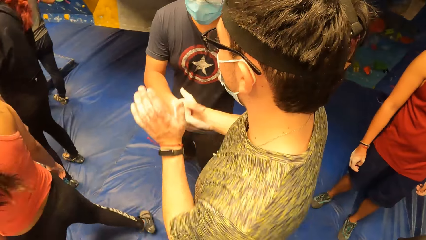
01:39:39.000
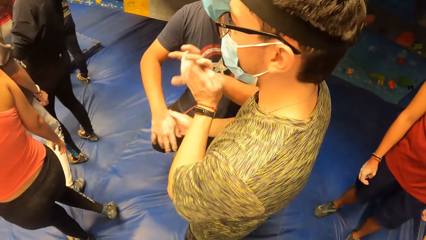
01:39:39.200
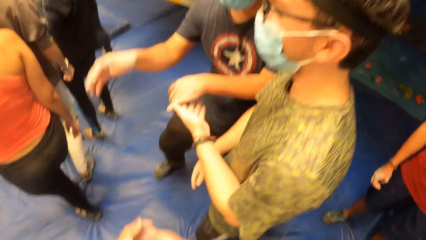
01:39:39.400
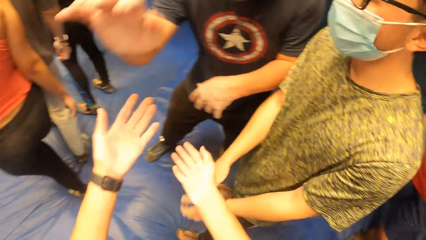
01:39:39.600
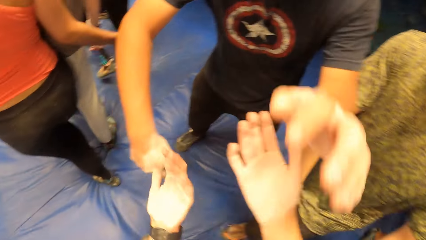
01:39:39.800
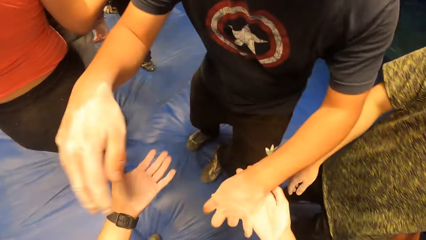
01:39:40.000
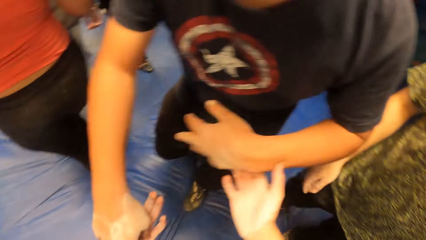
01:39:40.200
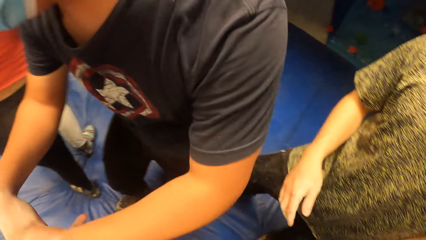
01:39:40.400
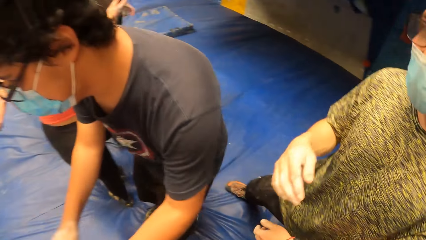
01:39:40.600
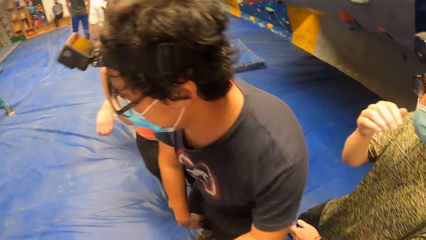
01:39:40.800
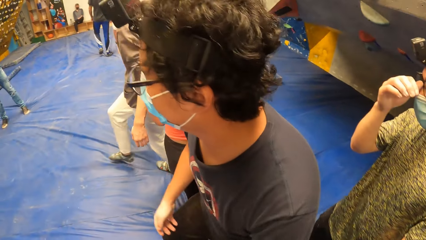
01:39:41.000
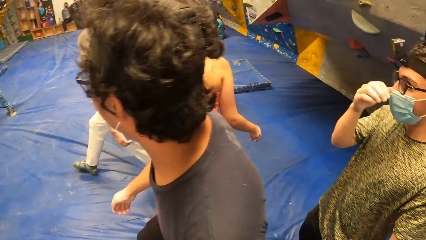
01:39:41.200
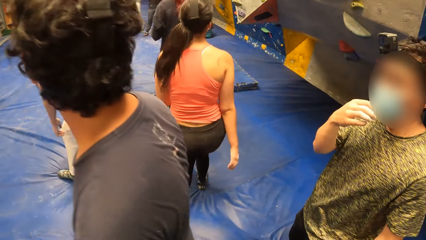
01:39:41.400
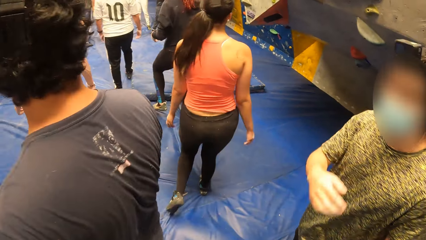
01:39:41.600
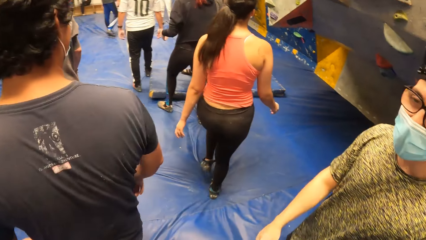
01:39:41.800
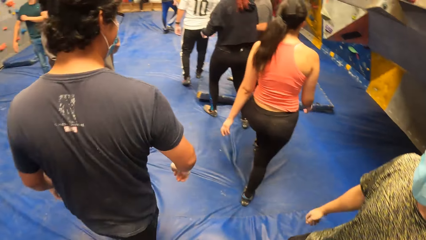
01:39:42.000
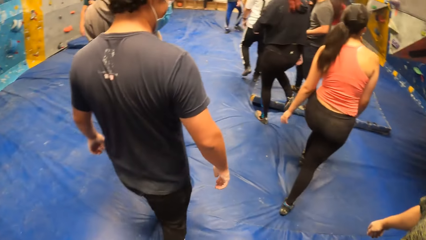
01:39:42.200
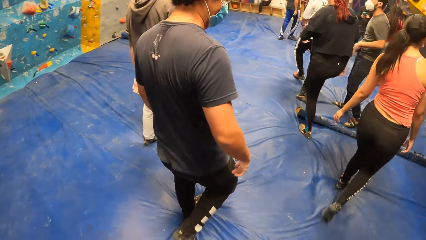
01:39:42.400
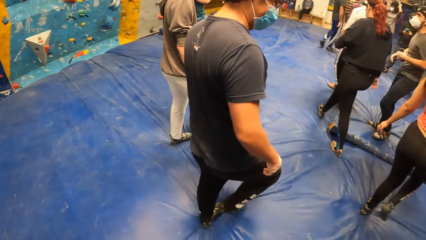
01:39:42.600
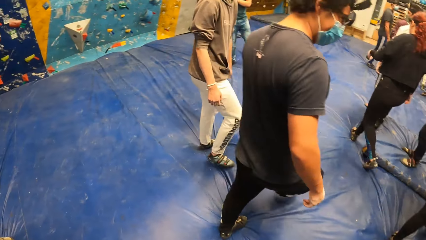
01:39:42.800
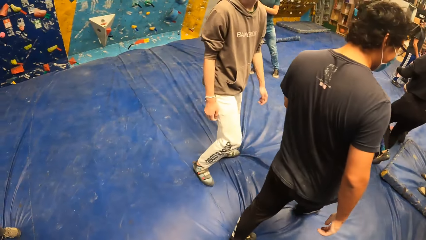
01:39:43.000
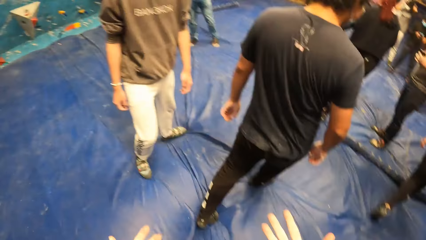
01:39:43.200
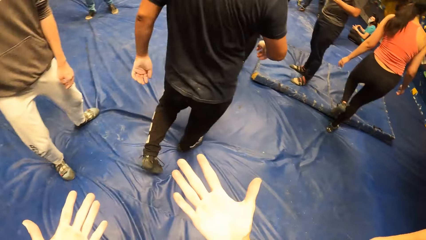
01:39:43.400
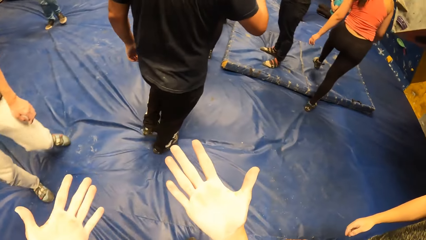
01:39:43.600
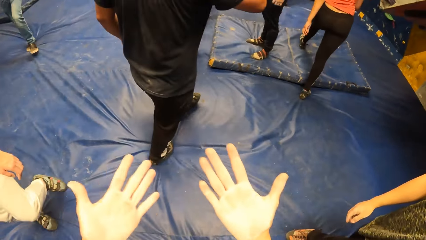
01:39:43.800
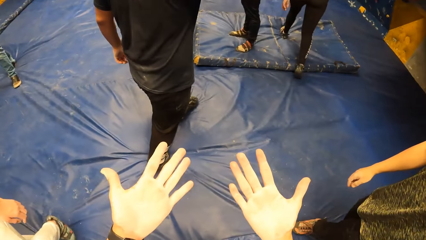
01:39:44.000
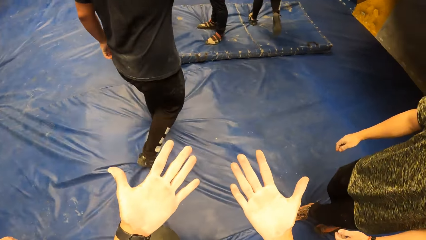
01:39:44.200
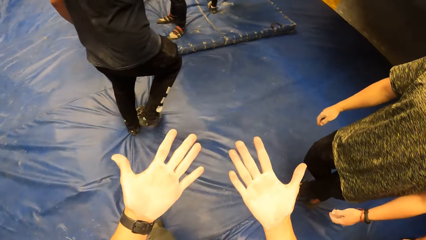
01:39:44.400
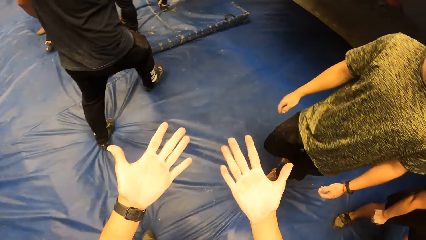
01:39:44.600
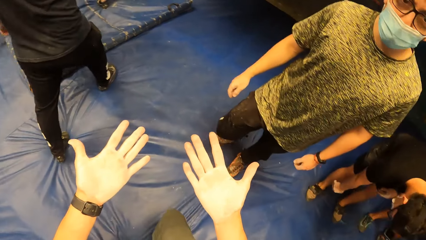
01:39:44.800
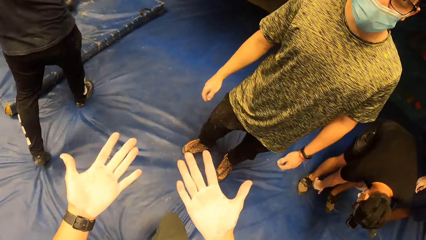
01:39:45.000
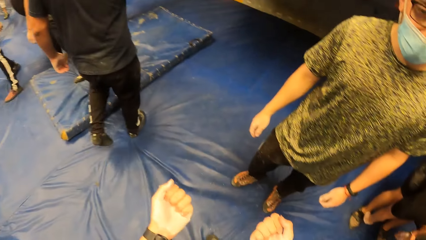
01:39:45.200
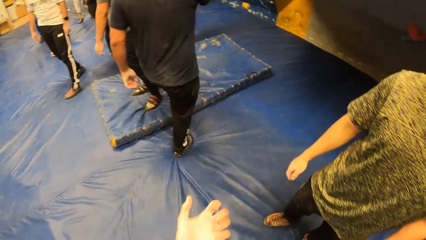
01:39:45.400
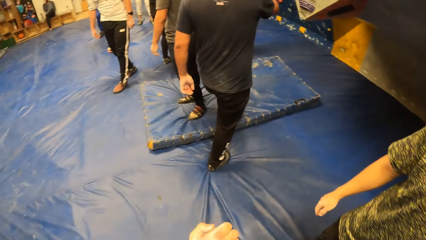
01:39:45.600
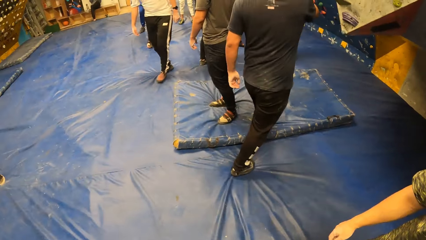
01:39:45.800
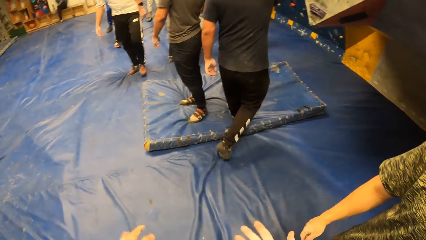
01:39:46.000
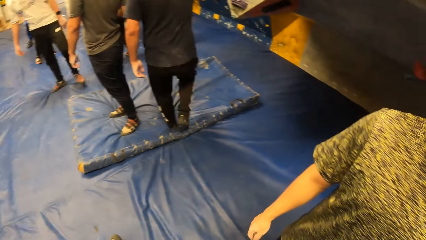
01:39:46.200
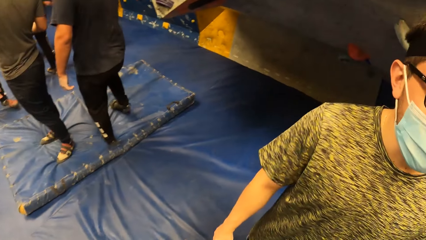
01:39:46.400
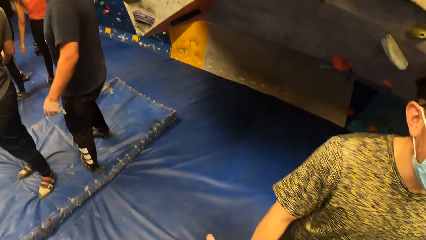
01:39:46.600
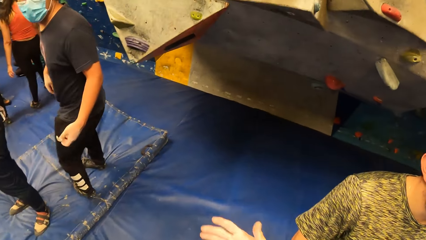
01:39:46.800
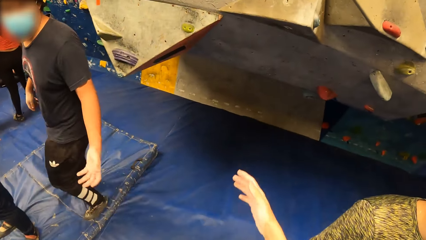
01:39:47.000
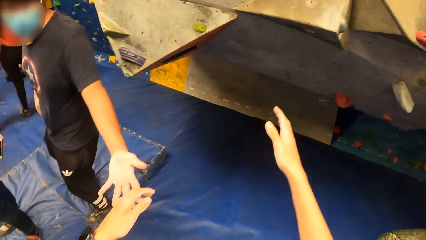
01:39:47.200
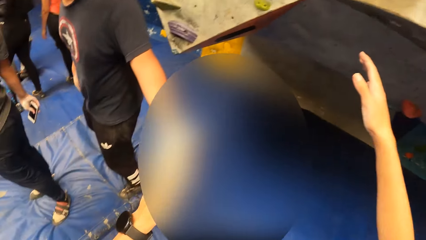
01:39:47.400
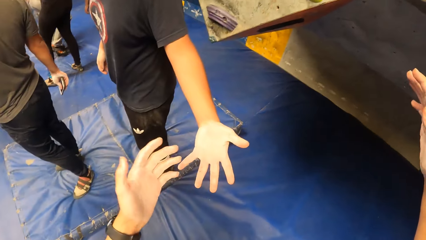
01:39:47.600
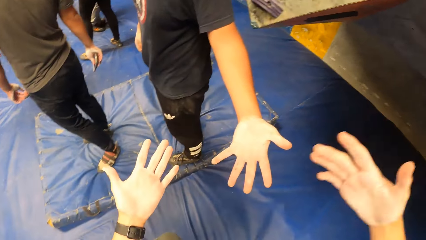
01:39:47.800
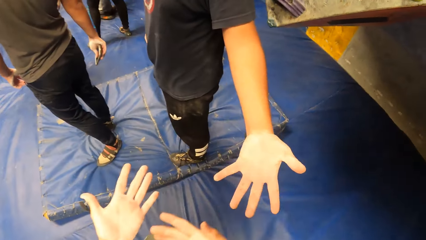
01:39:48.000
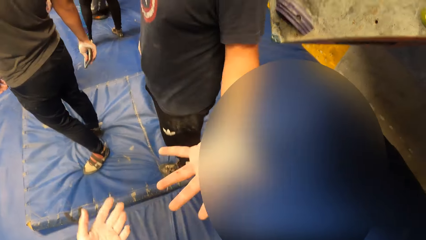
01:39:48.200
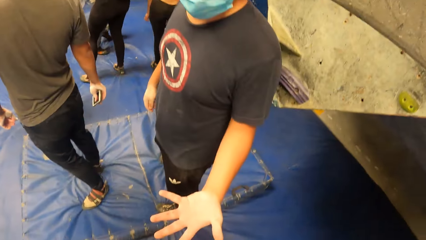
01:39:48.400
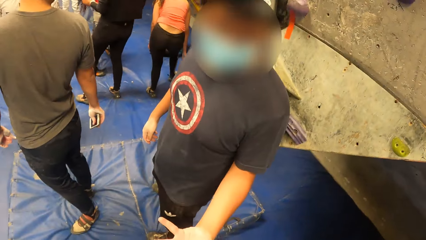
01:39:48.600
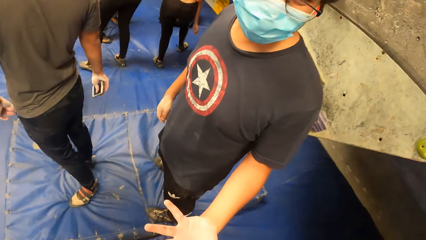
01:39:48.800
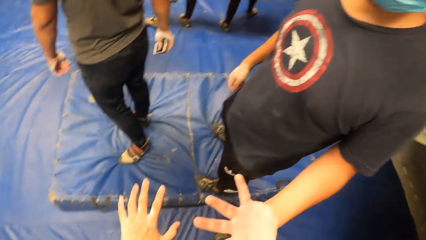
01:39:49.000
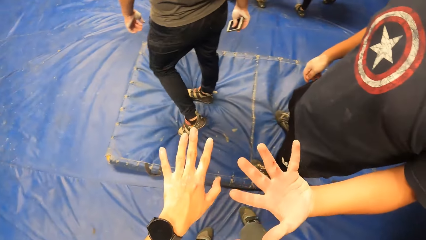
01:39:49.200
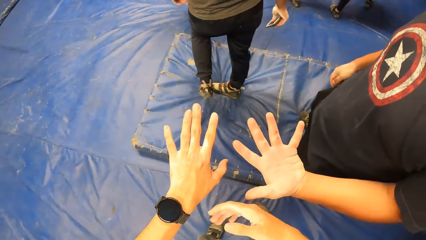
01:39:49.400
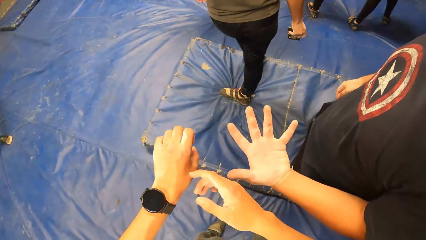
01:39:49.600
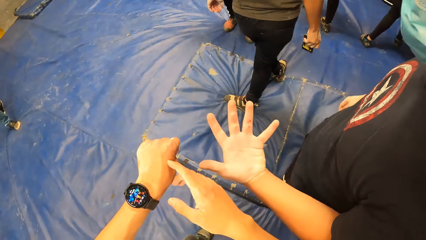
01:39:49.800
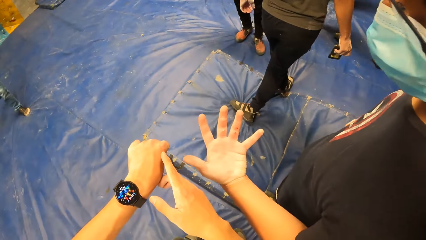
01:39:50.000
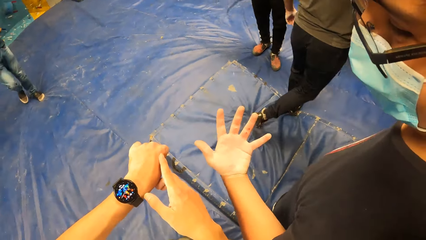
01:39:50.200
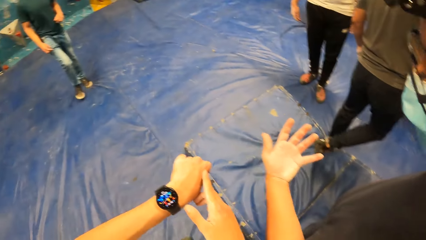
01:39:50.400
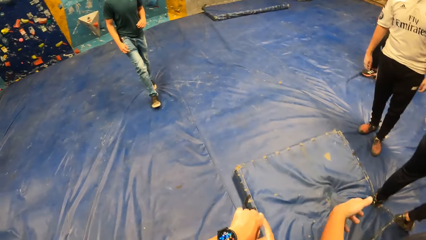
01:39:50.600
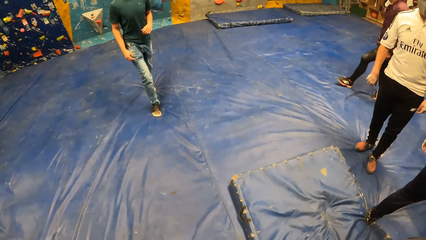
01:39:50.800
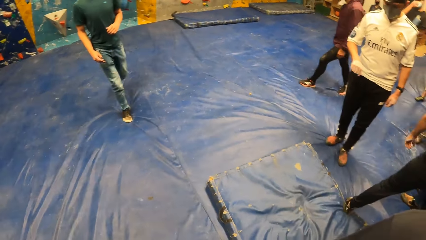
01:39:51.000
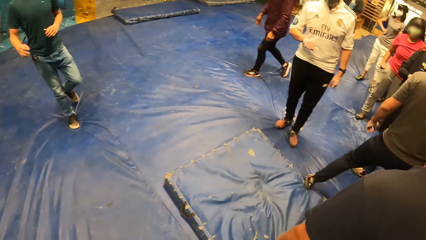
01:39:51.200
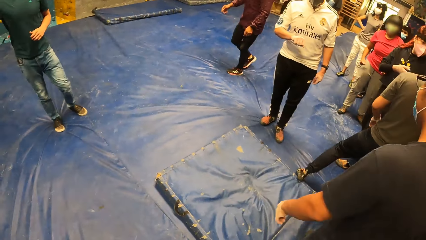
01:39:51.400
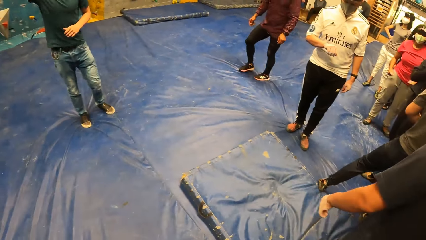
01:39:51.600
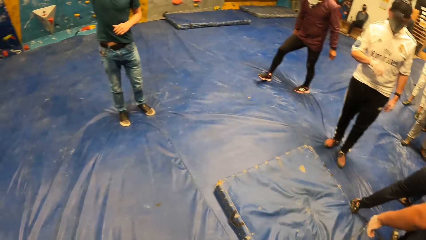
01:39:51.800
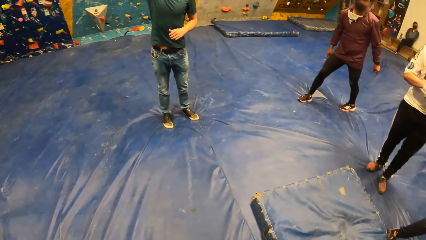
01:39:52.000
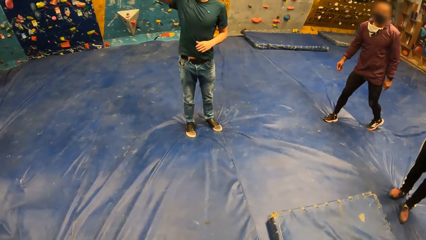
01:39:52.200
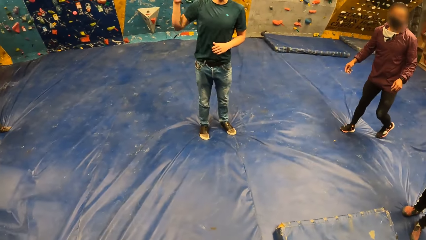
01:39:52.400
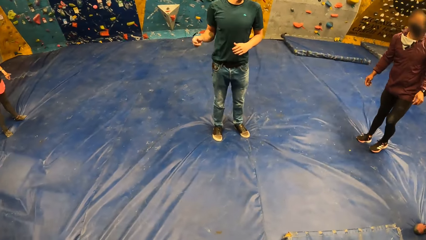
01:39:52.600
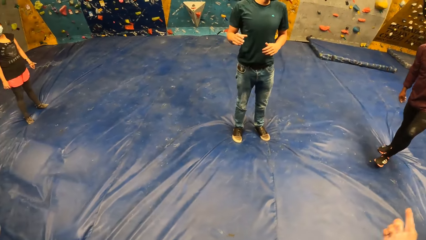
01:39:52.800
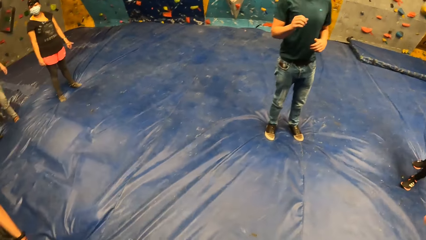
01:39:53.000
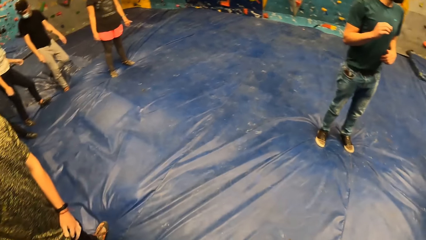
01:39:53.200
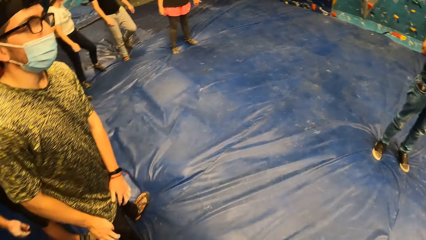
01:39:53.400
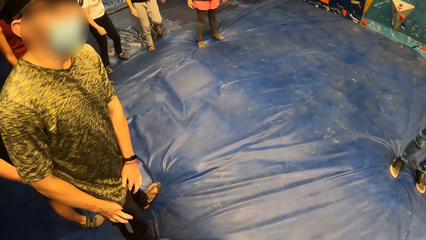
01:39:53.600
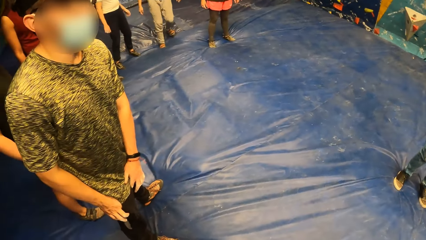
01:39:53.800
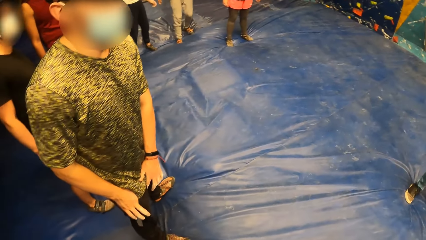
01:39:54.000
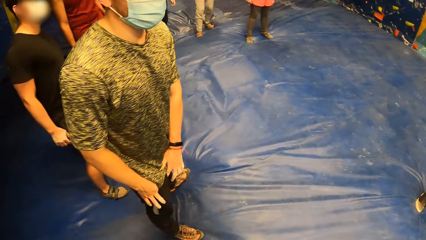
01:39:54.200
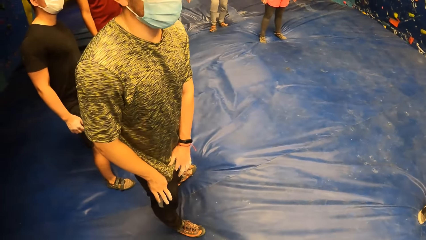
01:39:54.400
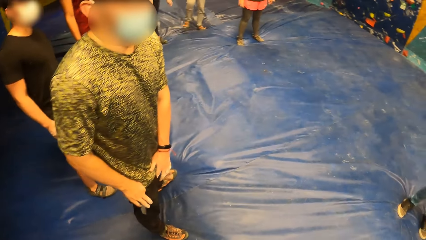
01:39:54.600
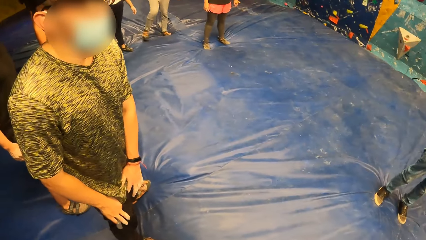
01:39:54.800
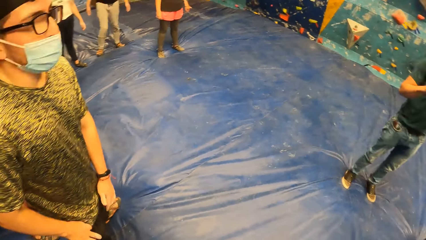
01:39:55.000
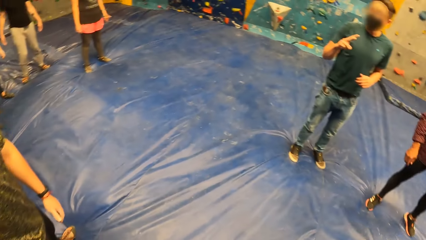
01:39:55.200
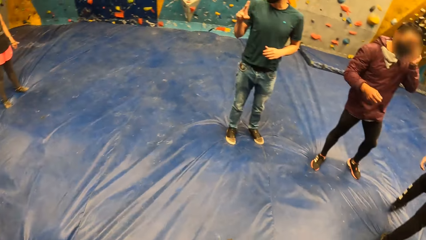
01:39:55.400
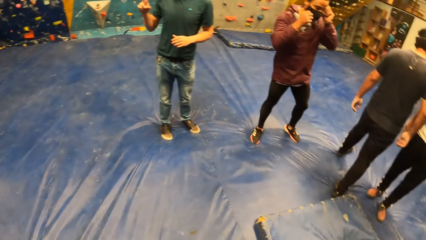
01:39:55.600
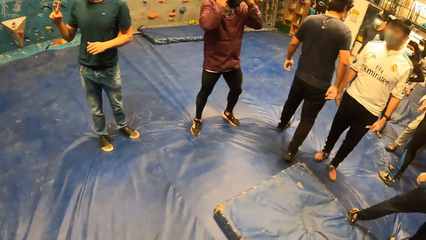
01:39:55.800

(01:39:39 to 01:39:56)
A man shakes another person's hand. The man greets the camera wearer with both hands. The camera wearer shakes the man with both hands. The man walks around the room. The camera wearer looks at his hands. The man walks toward the climbing board. The camera wearer walks toward the climbing board. The man stretches his hand. The camera wearer looks at his hand. The man looks at his hand. The camera wearer points at his hand and looks around the room. Another man interacts with the camera wearer and a group of people.
